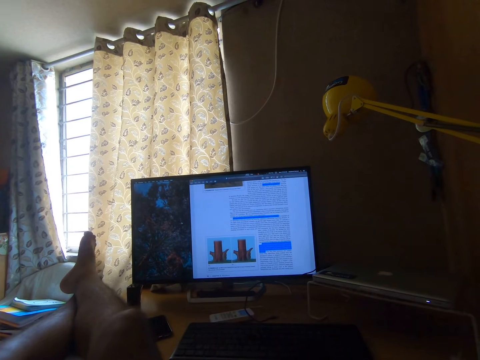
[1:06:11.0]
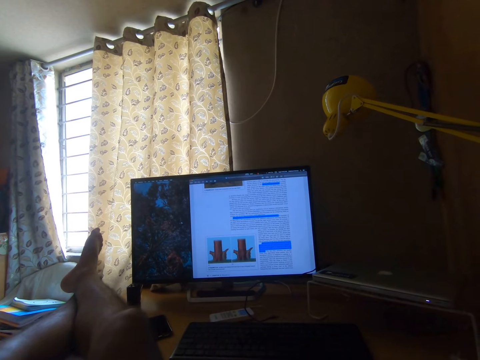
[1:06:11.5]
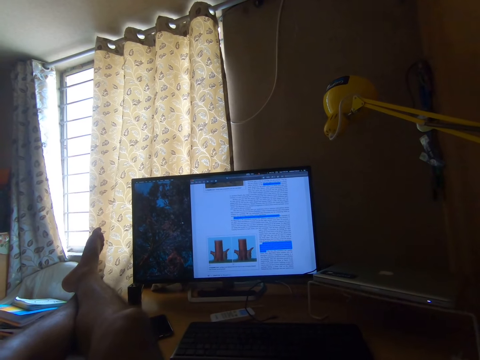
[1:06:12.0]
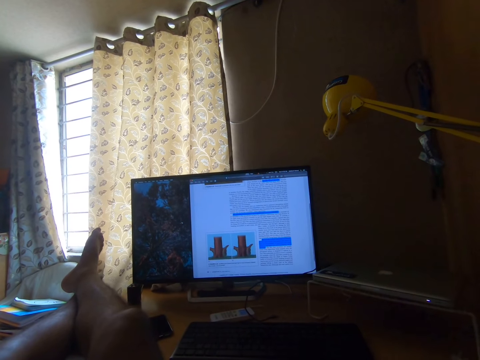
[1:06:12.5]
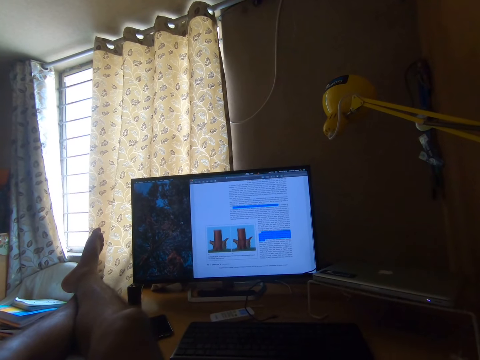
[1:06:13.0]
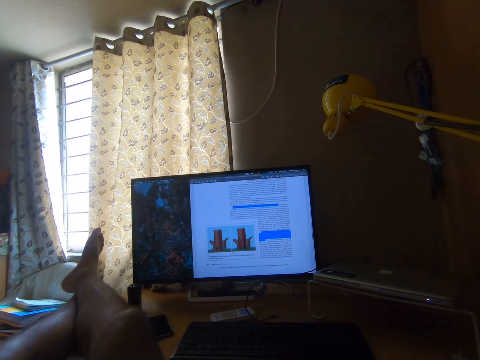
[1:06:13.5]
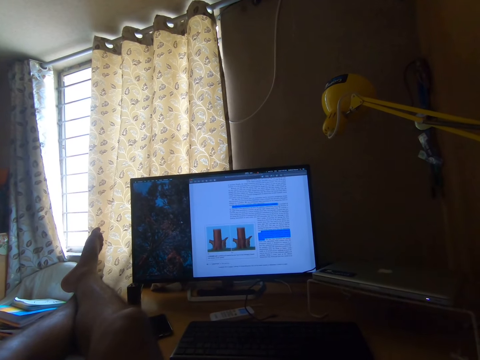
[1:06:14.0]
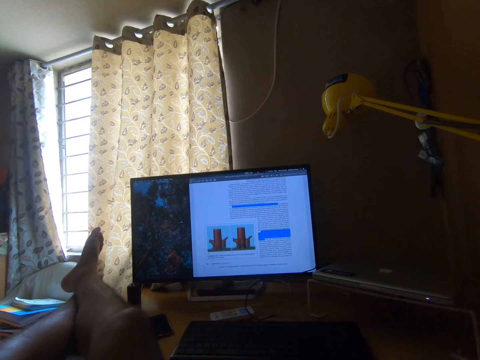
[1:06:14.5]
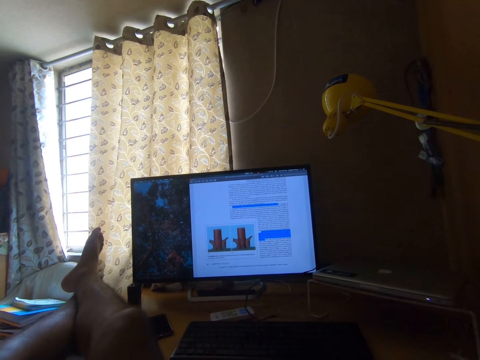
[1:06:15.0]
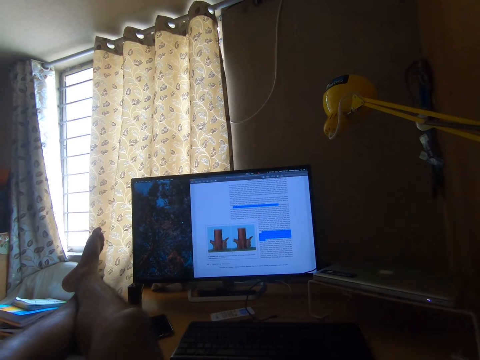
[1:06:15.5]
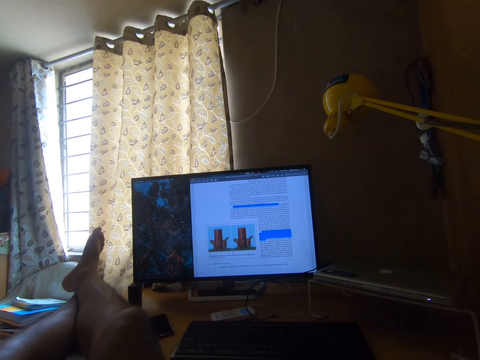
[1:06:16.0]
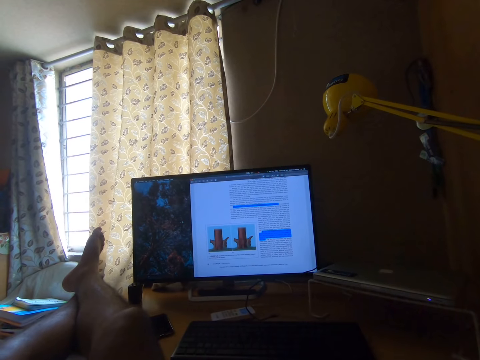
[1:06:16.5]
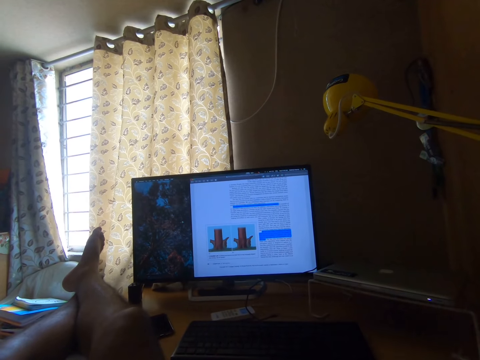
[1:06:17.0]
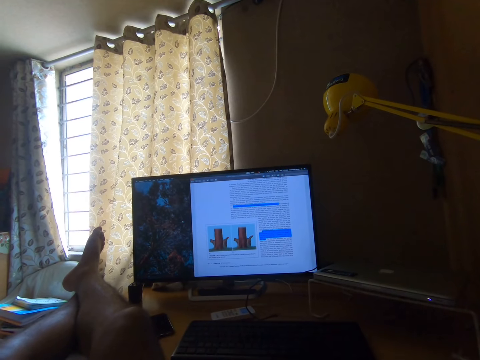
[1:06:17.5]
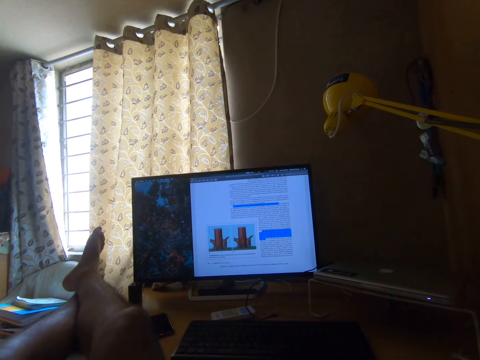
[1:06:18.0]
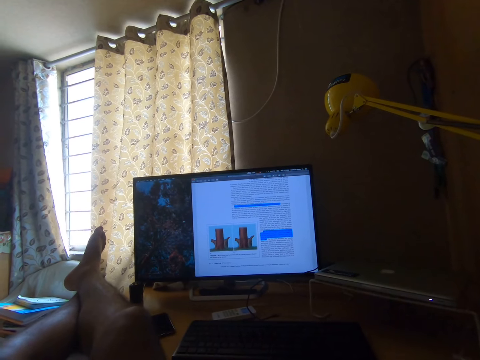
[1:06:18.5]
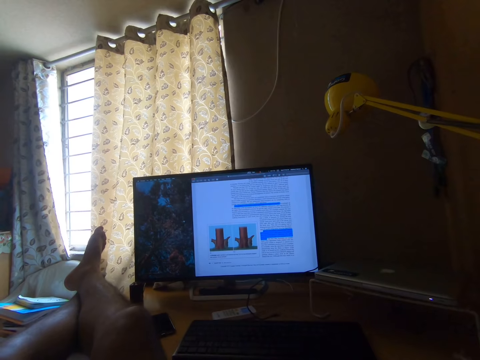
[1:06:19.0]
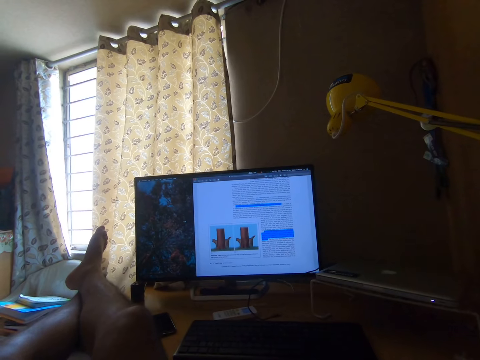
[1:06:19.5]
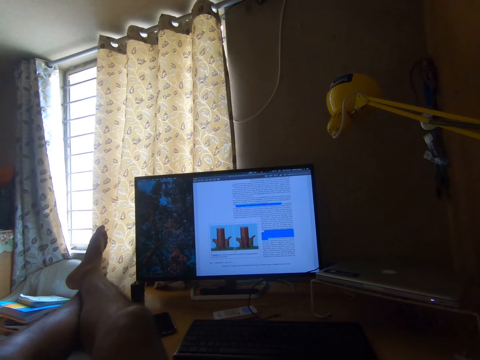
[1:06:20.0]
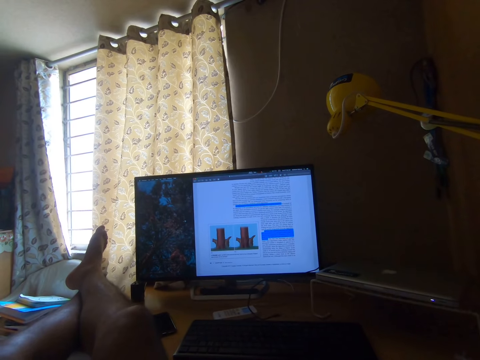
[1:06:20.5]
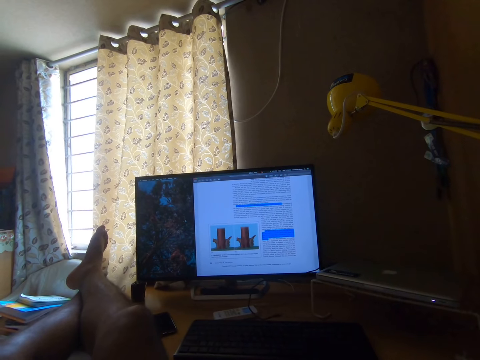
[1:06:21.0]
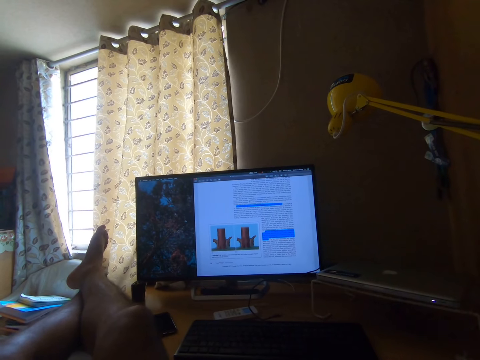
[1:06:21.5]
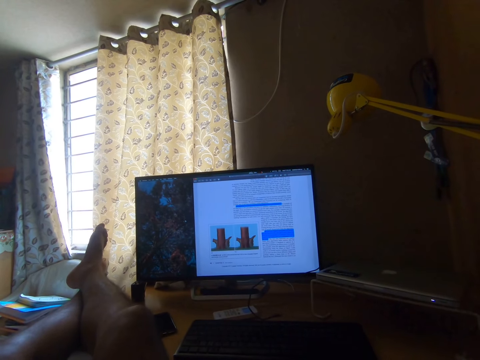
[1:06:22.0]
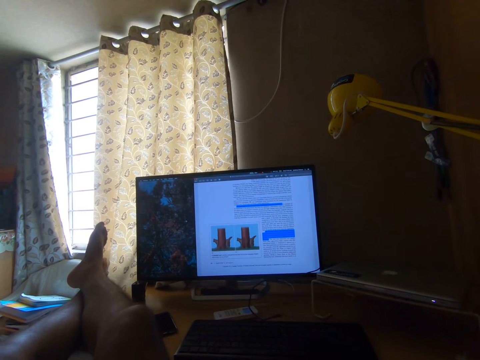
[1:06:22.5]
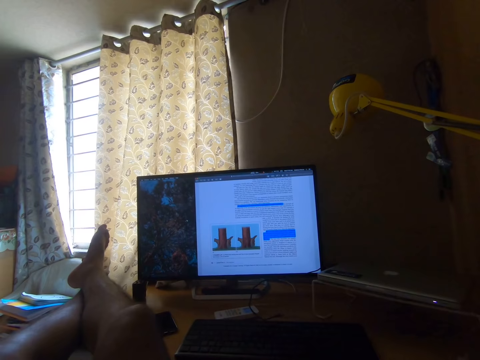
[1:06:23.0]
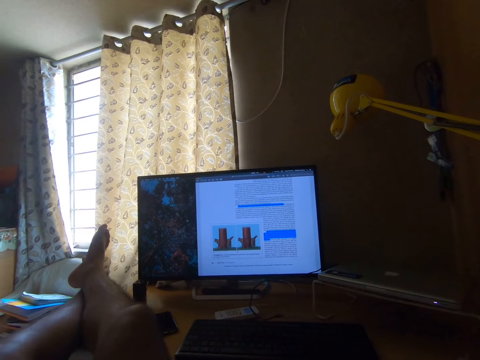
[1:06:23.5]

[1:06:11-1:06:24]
The camera wearer looks at a monitor. He reads out the texts on the computer monitor. He moves his foot.

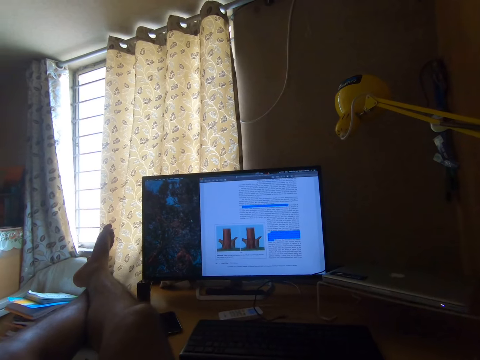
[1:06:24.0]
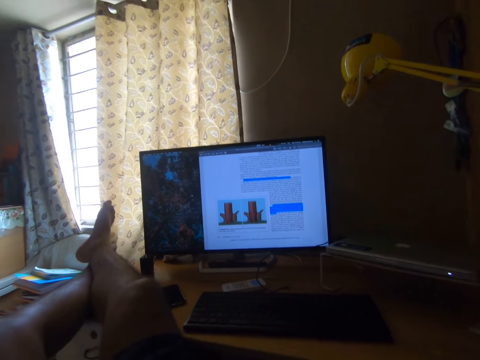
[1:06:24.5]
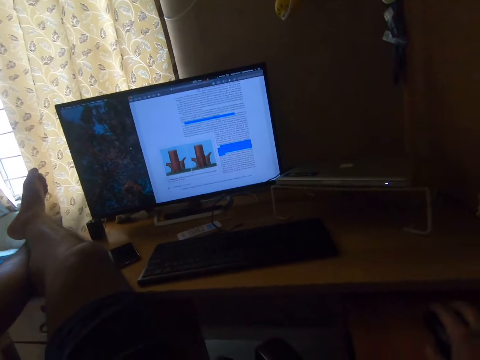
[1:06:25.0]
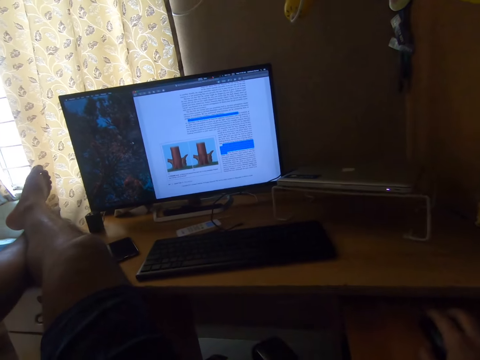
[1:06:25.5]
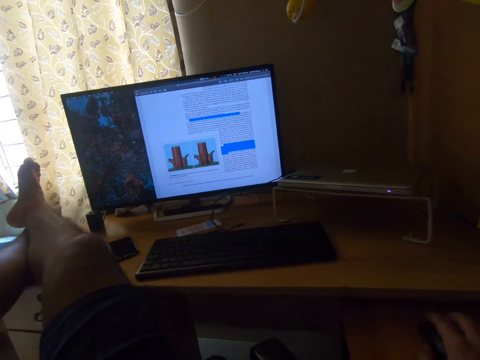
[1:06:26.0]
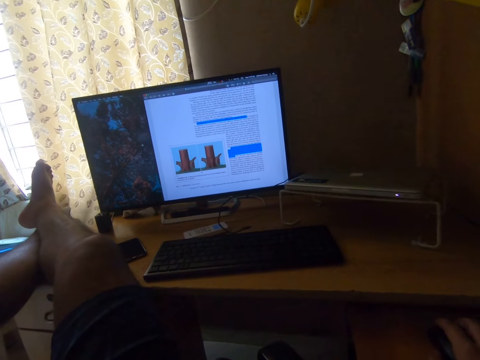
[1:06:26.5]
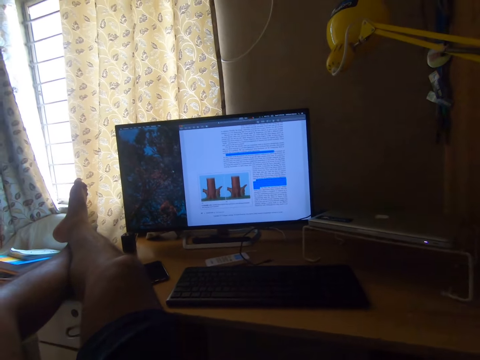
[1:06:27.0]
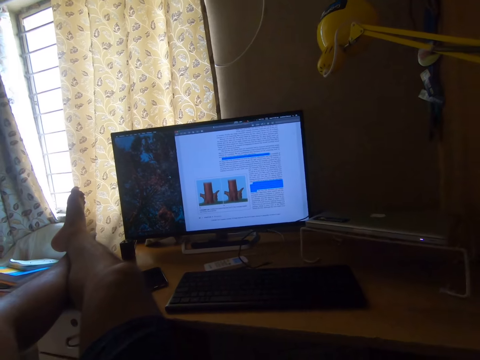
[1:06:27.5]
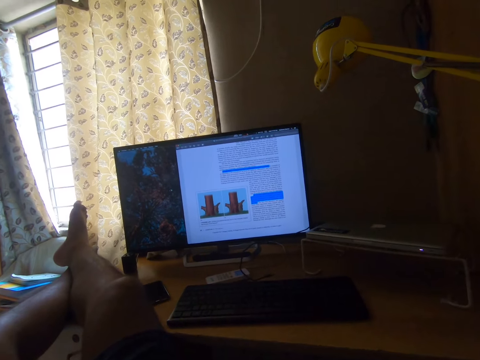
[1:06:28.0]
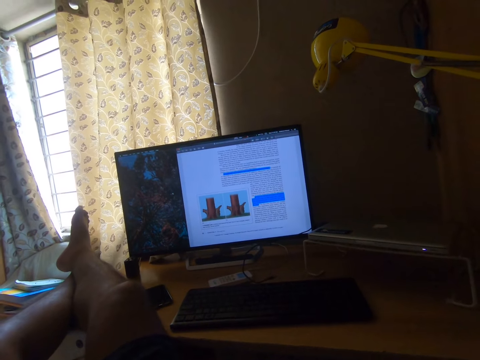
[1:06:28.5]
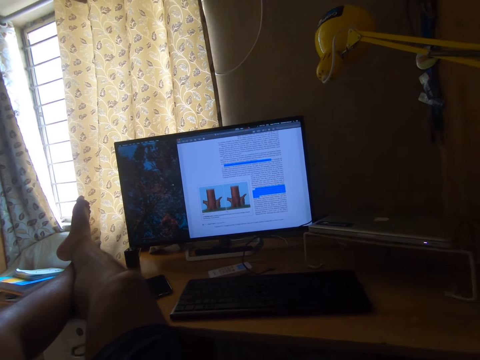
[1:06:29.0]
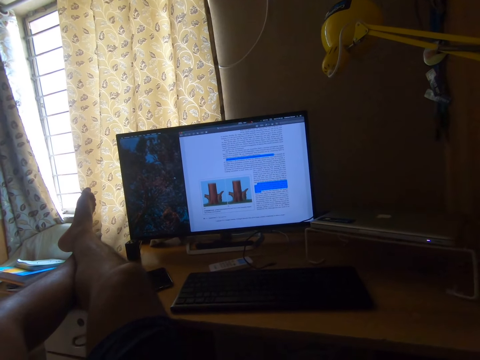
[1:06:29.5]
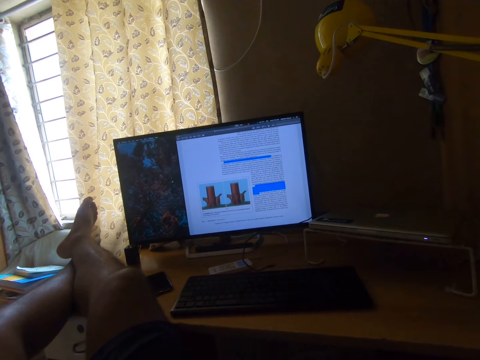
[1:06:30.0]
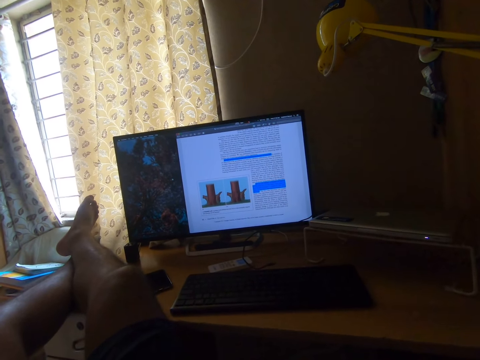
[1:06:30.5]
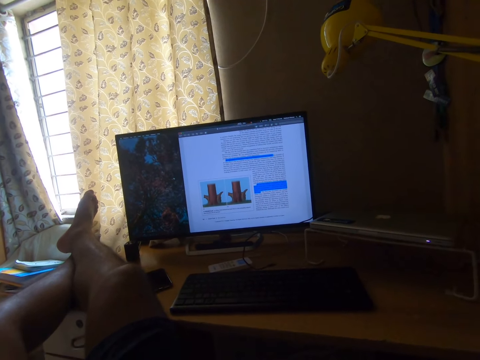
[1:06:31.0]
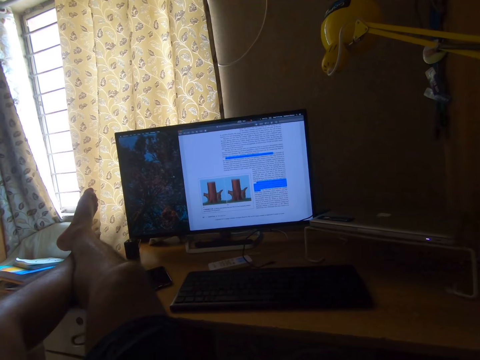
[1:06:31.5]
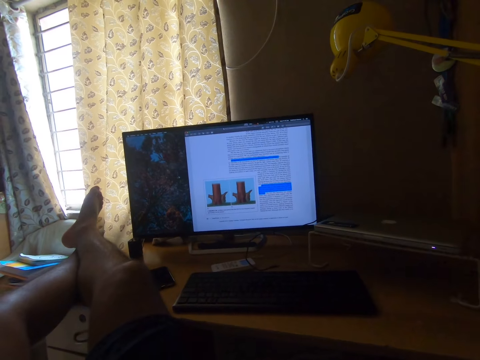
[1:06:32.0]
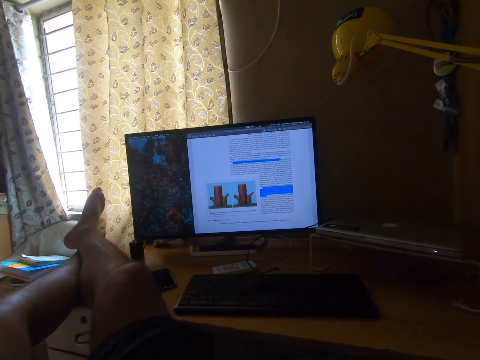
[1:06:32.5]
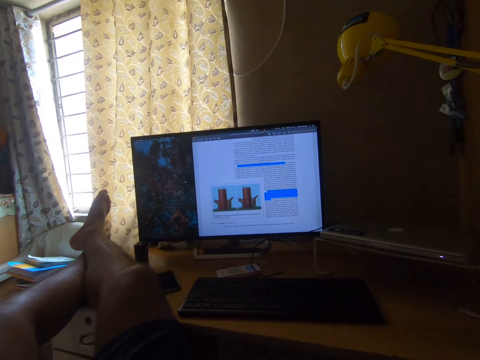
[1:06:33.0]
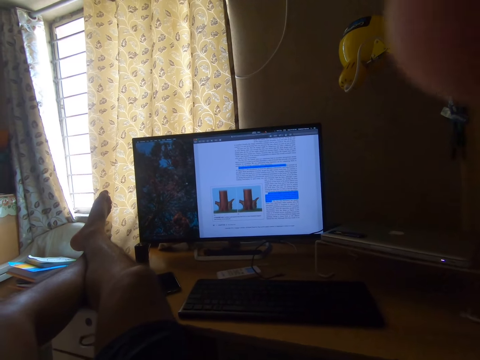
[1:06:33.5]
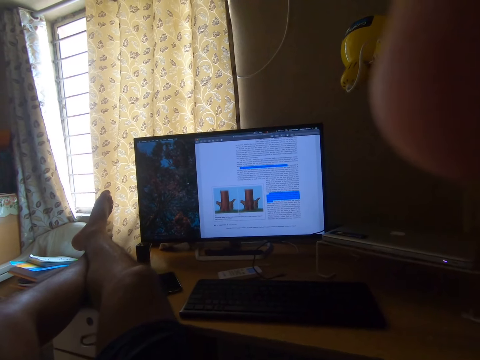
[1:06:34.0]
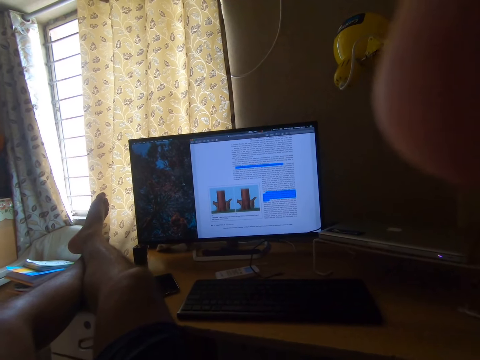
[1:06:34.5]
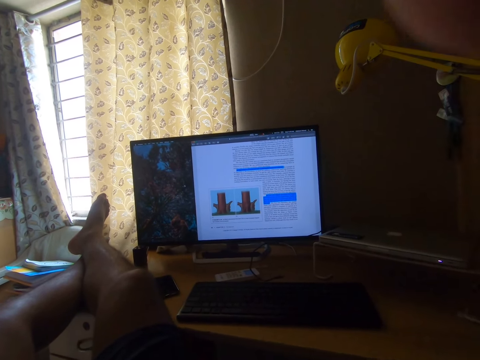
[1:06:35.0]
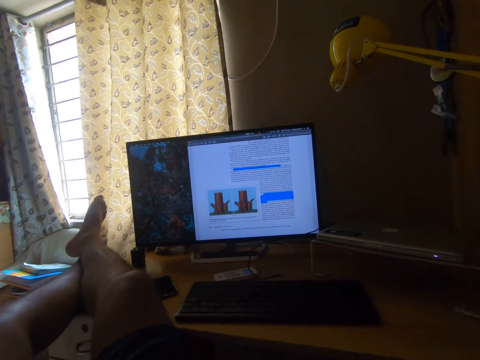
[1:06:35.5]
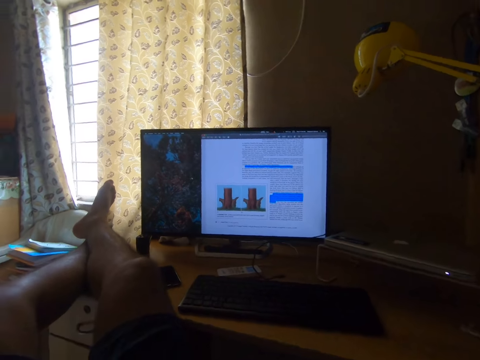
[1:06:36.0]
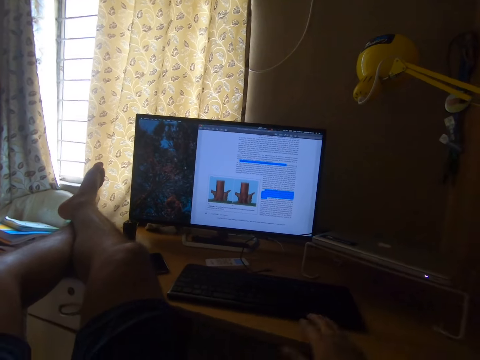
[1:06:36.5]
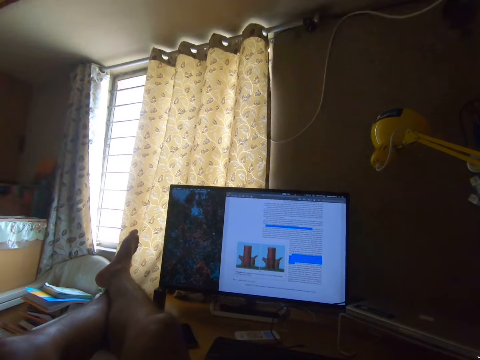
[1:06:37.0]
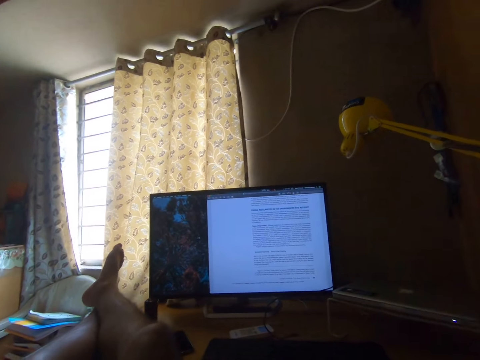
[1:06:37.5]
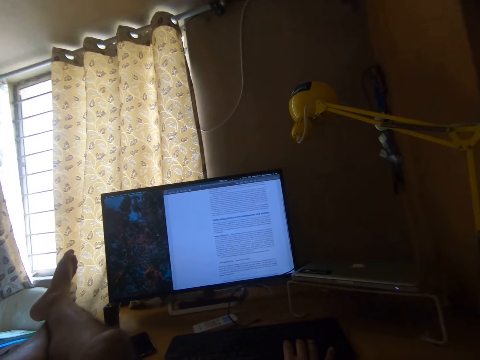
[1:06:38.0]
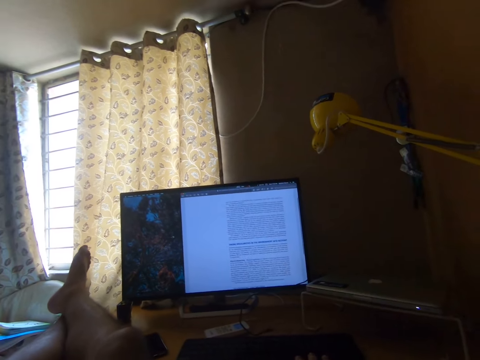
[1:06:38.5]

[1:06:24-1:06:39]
The camera wearer looks at a monitor. They move their foot. They hold a mouse with their right hand. They shake their left foot on the table. They look at the monitor. They look at the monitor again. They hold their right hand in the air. They press the keyboard.
